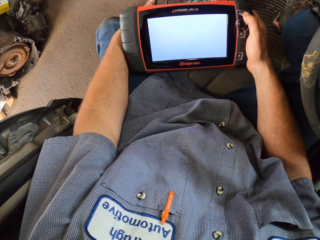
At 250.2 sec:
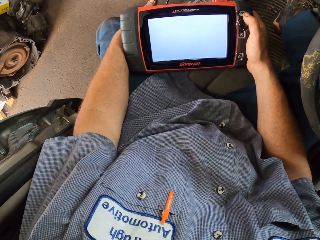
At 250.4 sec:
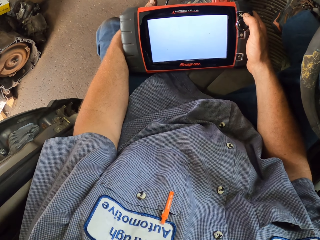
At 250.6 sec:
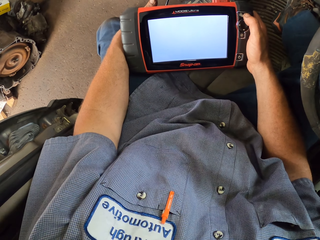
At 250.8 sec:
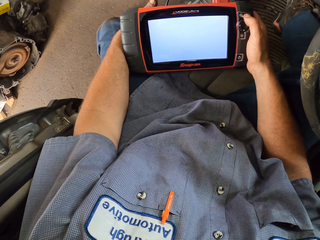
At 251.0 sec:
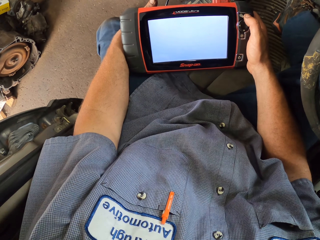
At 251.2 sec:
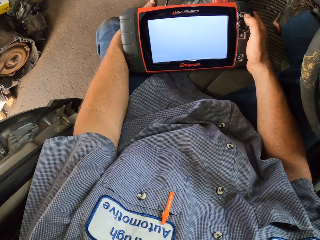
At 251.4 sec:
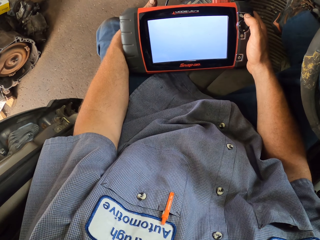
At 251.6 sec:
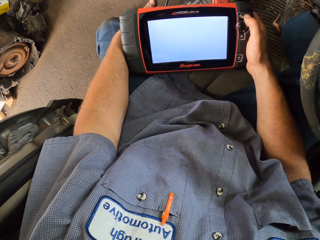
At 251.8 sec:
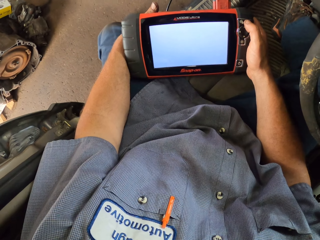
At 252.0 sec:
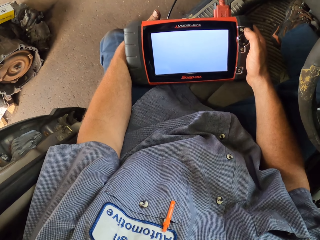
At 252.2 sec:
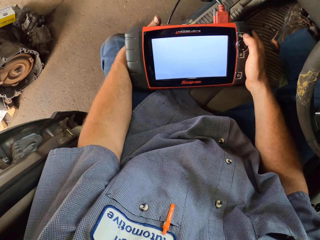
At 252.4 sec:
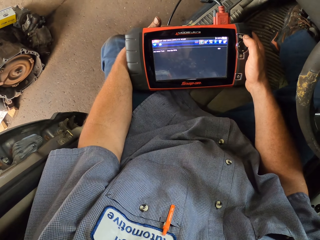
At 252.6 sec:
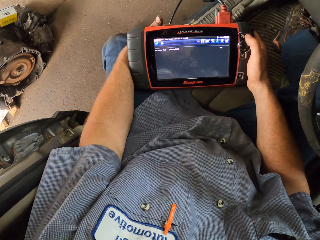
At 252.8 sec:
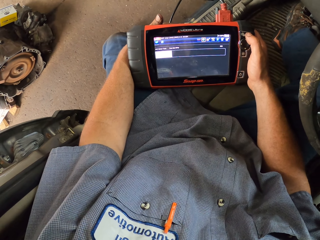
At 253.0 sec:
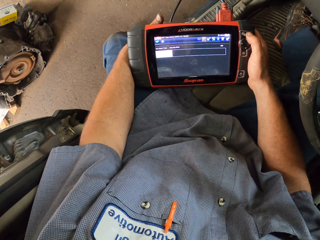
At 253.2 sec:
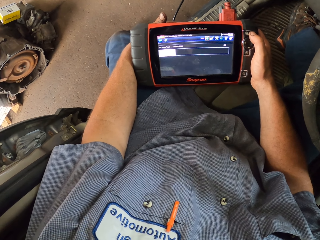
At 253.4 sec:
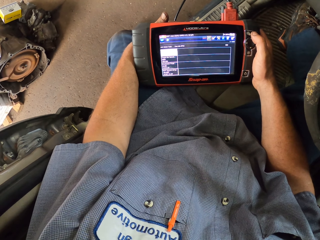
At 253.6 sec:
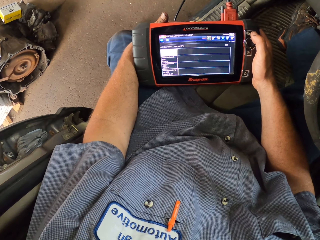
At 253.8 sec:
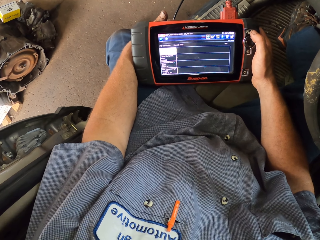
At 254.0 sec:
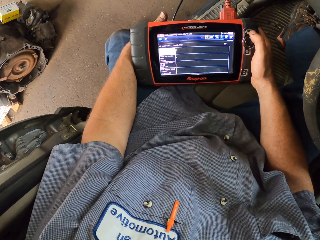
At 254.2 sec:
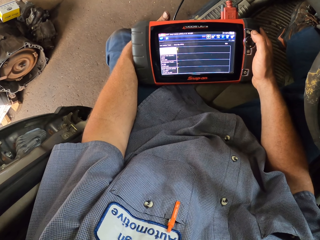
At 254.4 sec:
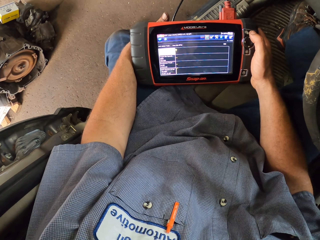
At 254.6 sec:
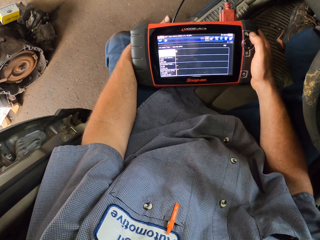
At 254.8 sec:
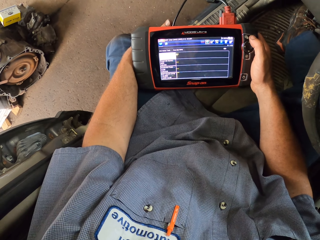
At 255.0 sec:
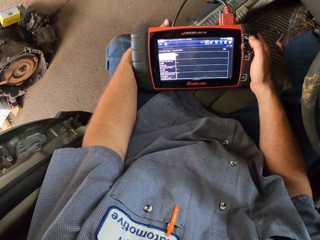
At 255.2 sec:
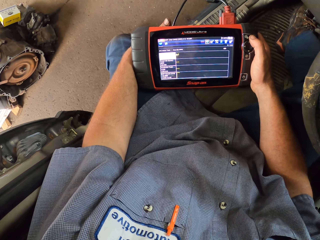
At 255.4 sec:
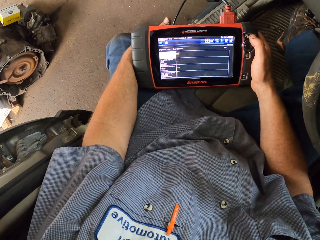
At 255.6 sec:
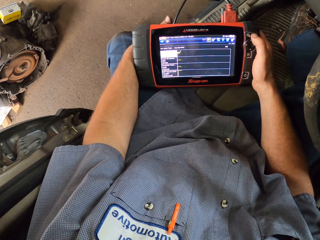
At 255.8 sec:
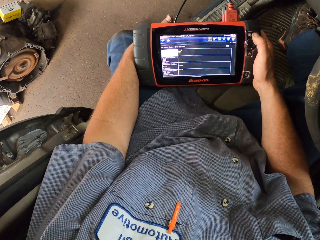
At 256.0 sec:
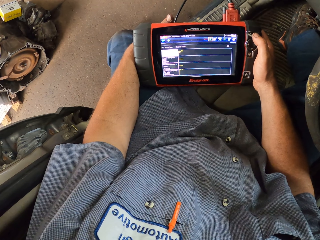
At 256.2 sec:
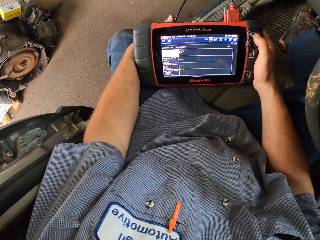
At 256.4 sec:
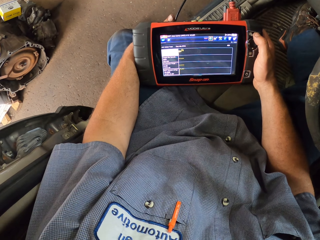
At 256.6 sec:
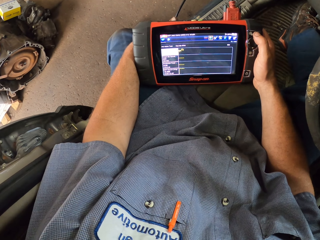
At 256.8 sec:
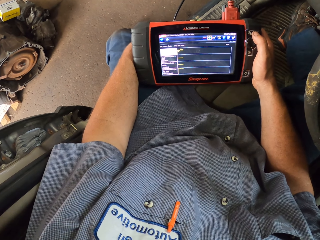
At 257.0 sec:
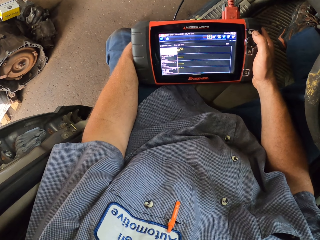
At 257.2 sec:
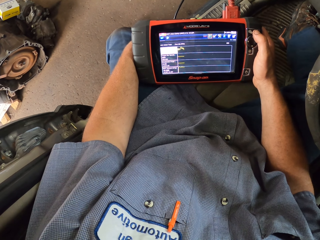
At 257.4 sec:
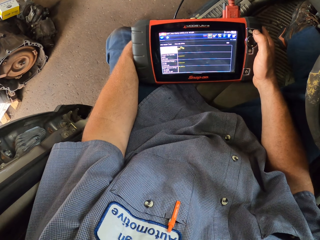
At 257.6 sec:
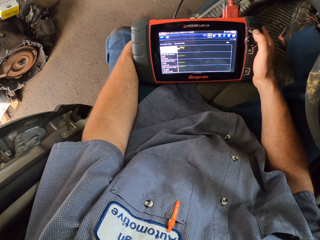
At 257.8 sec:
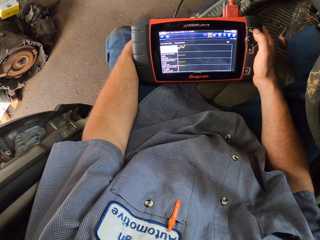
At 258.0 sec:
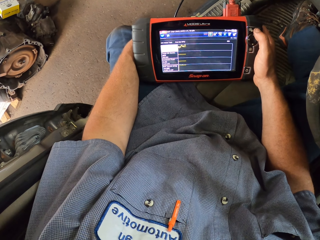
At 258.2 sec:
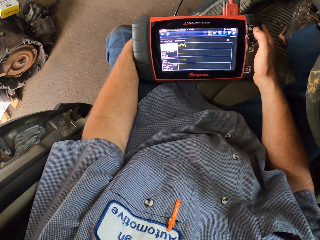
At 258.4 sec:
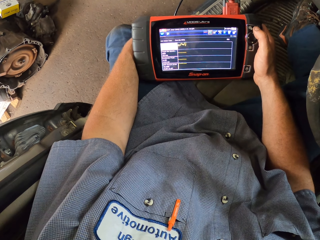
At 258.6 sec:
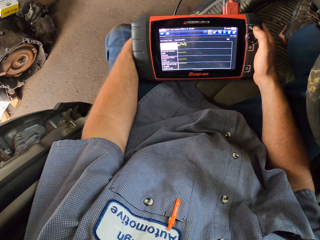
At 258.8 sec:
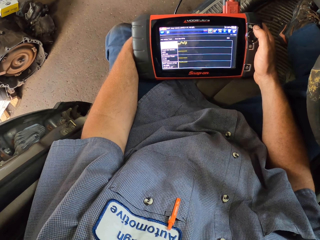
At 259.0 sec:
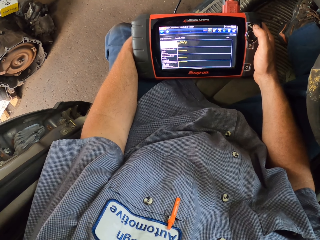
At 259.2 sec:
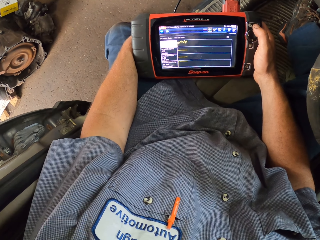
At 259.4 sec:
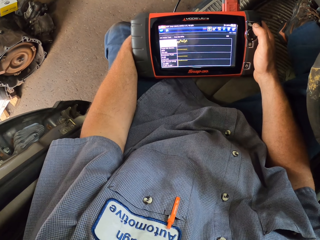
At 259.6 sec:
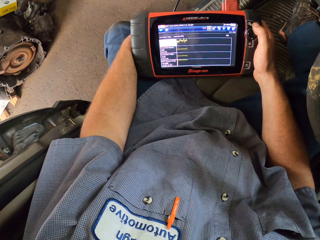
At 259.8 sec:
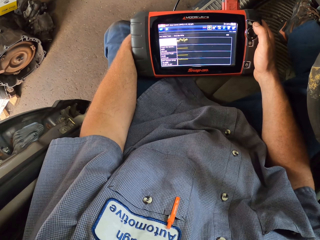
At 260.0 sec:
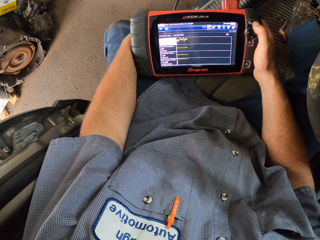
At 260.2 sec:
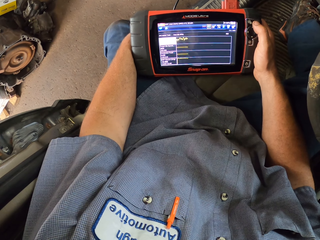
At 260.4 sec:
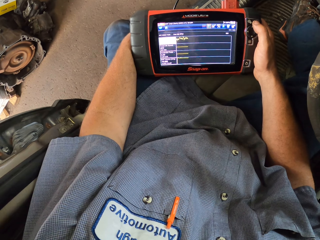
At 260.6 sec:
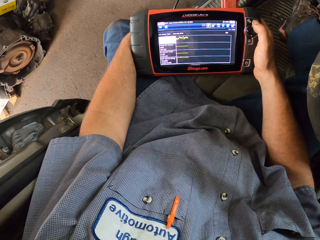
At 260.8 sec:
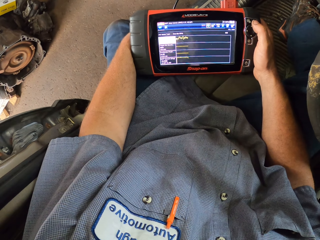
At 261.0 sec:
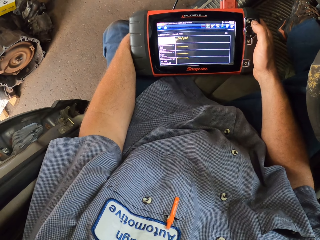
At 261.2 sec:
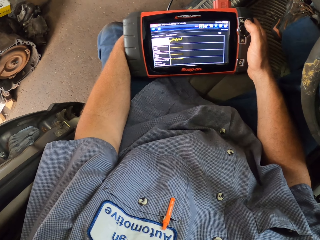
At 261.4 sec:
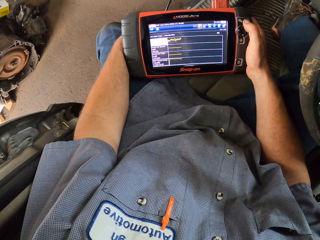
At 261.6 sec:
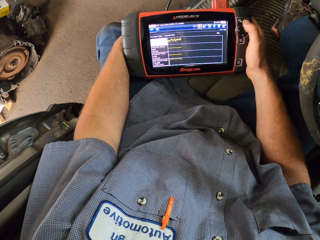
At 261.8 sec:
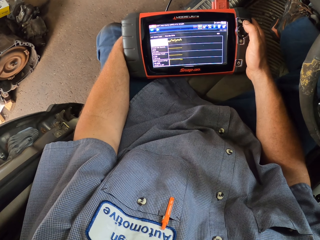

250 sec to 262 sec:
The camera wearer presses a button on the Modis Ultra. They look at the Modis Ultra.

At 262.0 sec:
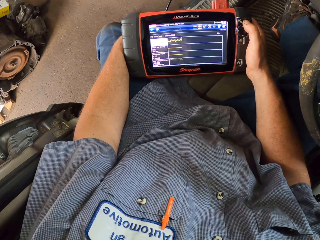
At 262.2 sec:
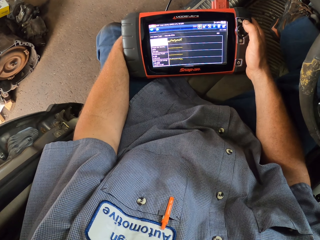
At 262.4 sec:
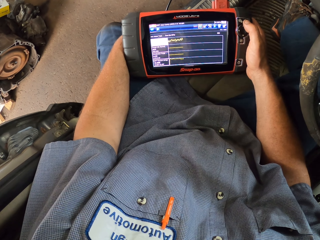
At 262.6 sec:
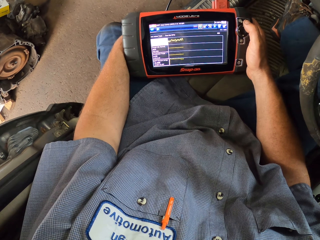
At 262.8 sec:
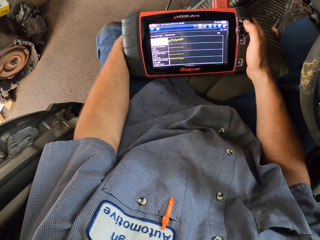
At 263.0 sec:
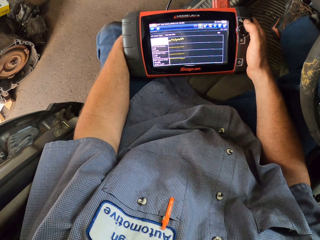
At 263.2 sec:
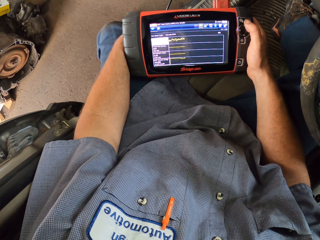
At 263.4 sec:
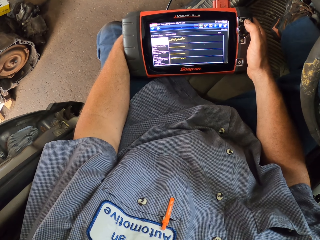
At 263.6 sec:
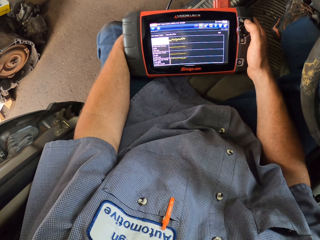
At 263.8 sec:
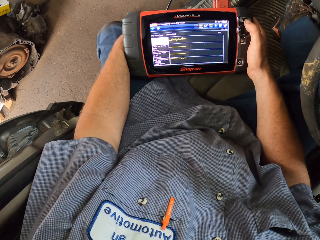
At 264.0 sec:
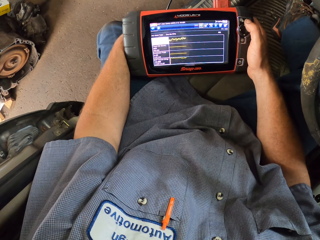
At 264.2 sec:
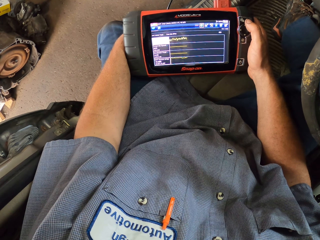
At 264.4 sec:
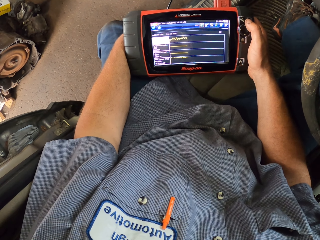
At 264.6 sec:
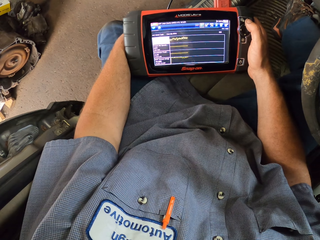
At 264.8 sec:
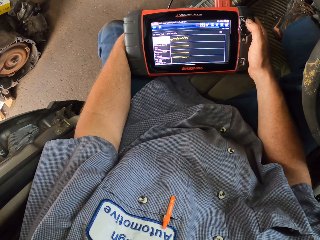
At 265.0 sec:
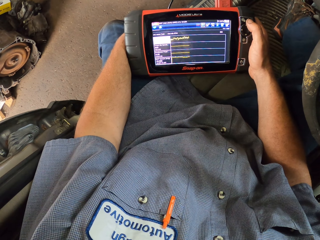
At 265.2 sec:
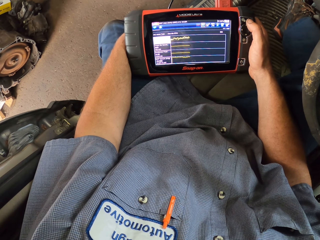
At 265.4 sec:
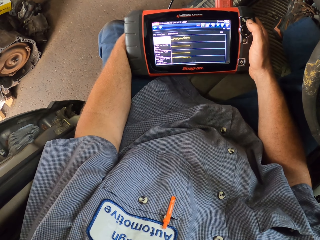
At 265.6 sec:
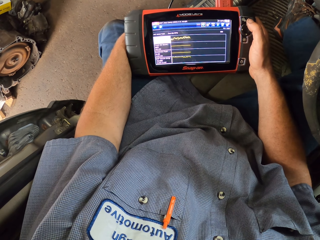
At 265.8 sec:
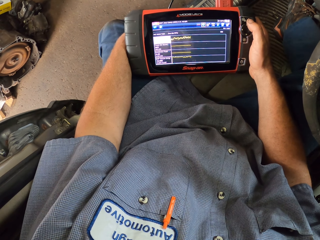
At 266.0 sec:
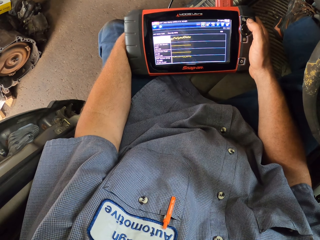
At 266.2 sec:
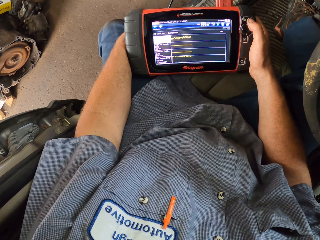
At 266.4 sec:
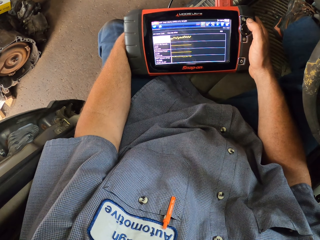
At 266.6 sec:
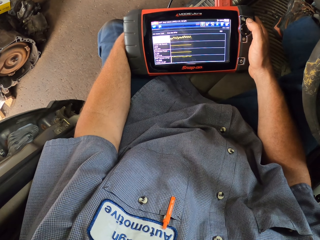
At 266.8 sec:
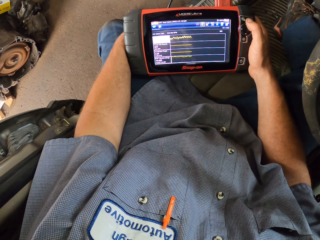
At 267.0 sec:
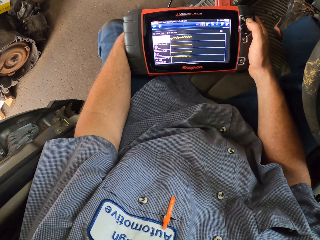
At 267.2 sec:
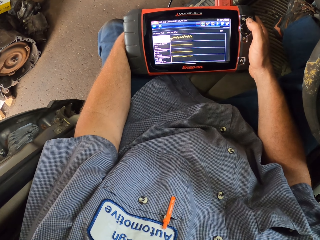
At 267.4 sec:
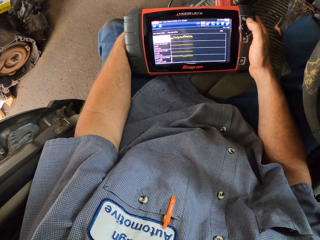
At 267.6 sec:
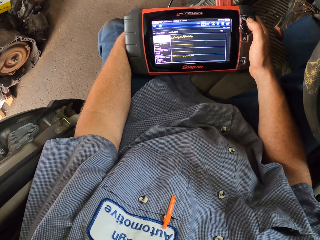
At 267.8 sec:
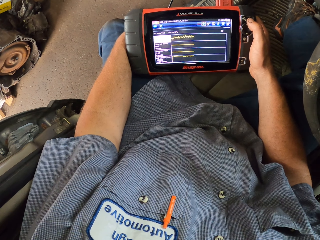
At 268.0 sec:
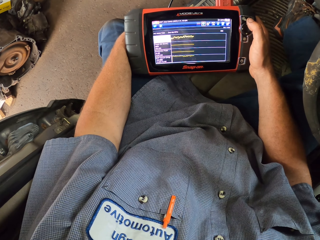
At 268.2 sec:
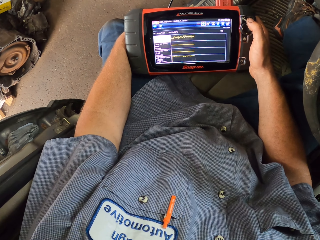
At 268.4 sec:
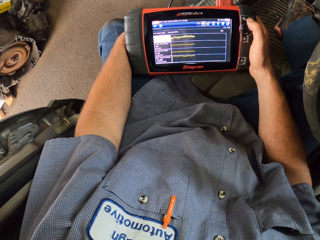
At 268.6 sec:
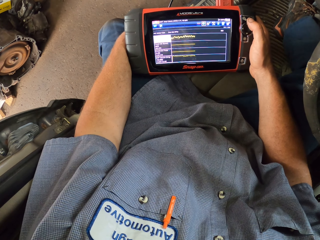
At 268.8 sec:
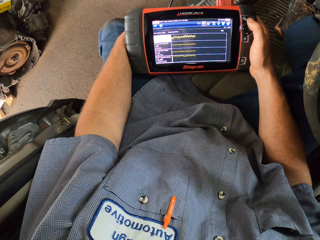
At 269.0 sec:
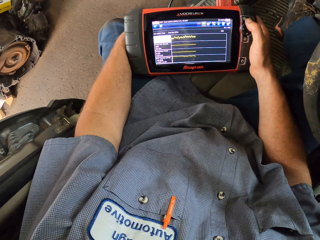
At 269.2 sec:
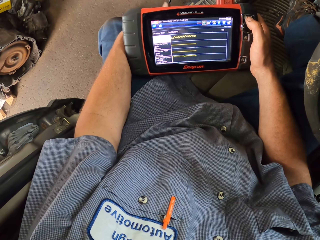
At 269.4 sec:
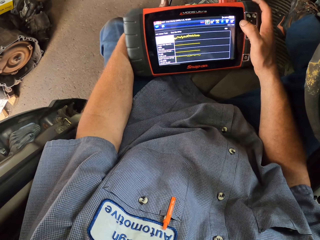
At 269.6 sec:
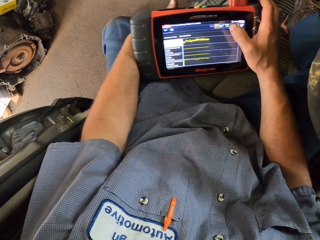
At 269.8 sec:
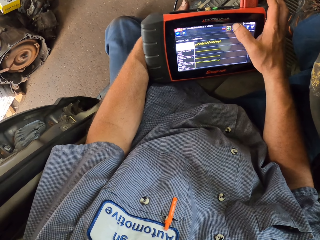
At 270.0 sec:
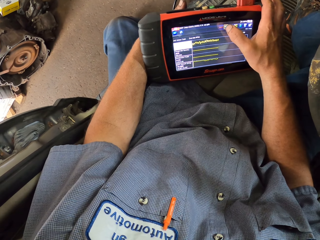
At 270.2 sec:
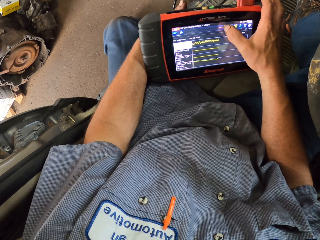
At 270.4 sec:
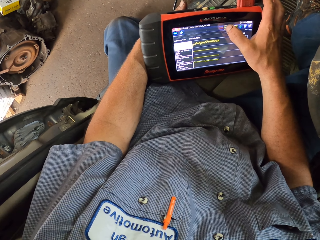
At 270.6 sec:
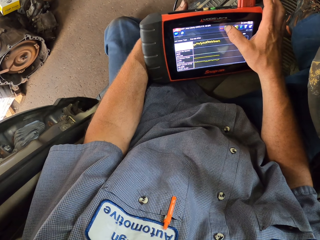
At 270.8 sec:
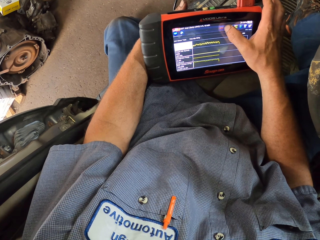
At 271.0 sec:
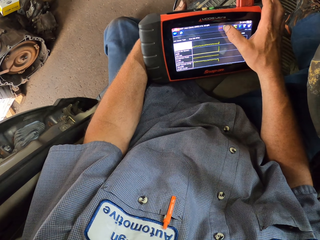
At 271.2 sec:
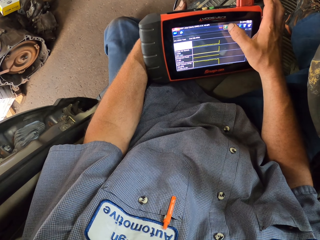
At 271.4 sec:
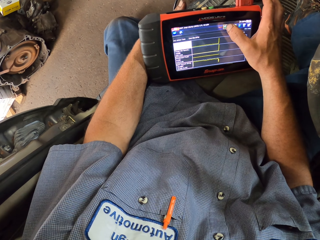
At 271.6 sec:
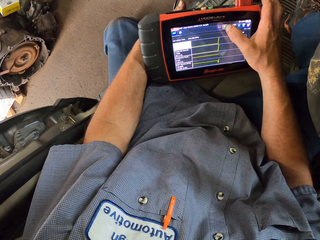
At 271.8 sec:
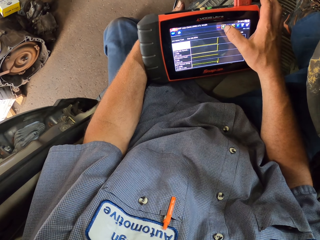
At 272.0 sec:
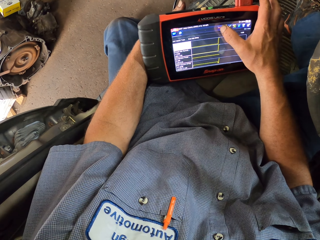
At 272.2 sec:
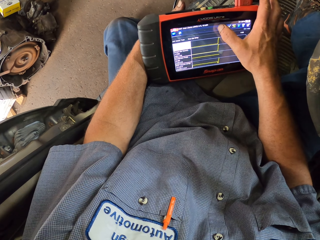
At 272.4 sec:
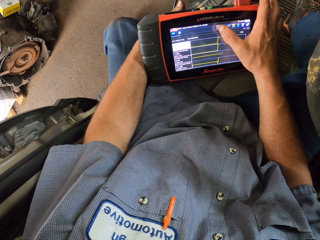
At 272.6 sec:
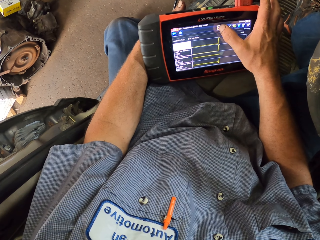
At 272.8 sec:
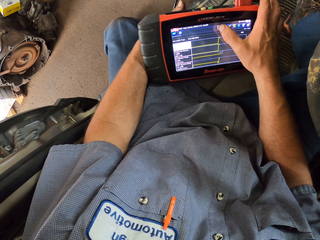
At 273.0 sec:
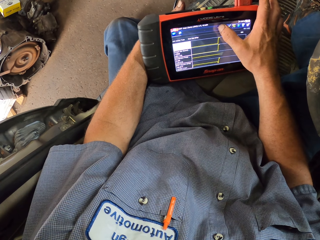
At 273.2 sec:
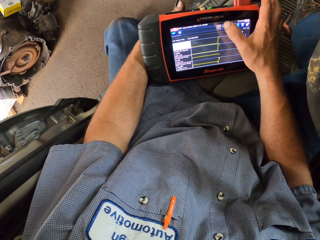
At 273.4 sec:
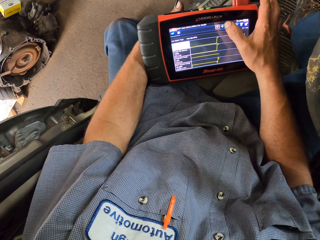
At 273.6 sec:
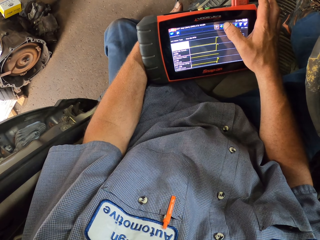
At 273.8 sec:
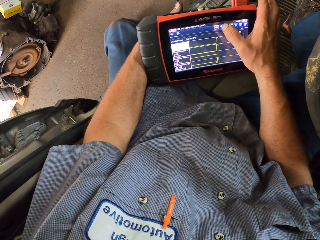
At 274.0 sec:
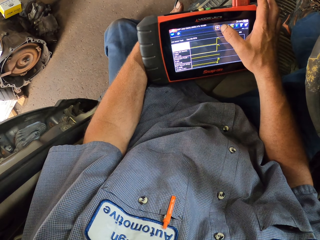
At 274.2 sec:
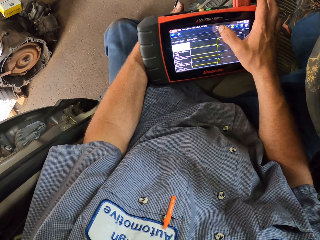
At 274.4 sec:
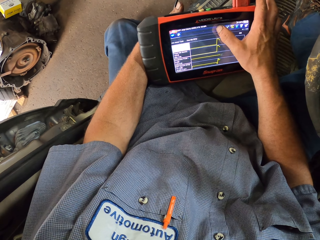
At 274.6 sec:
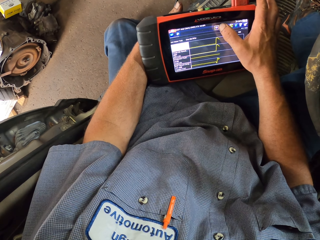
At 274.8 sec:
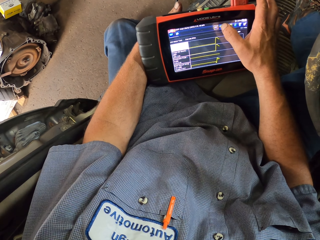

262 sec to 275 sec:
The camera wearer taps the Modis Ultra screen. They tap the Modis Ultra screen repeatedly.
